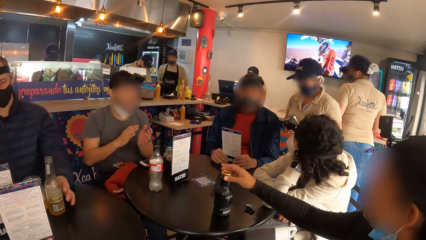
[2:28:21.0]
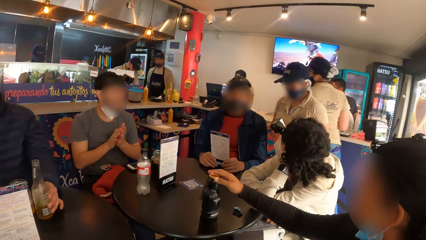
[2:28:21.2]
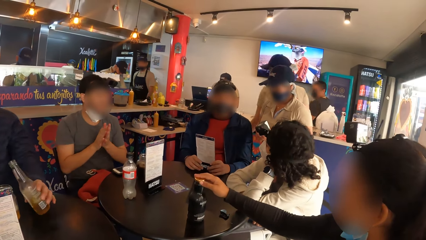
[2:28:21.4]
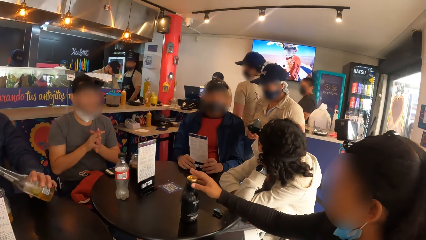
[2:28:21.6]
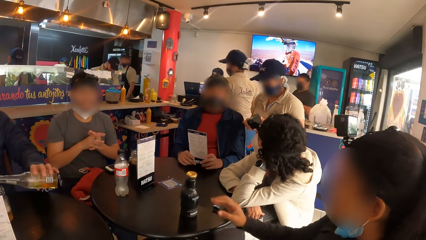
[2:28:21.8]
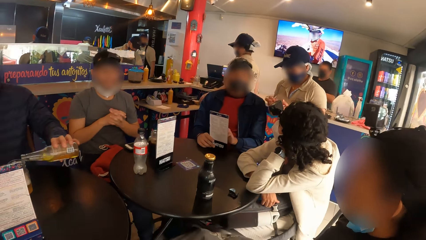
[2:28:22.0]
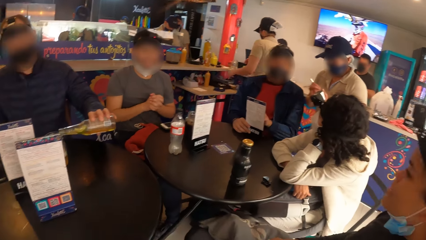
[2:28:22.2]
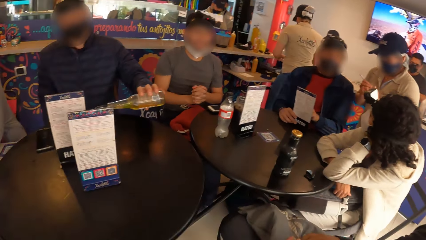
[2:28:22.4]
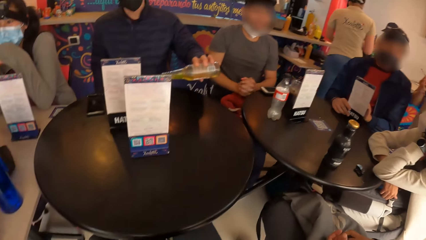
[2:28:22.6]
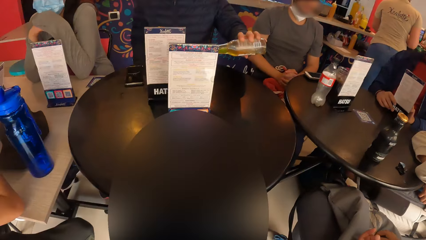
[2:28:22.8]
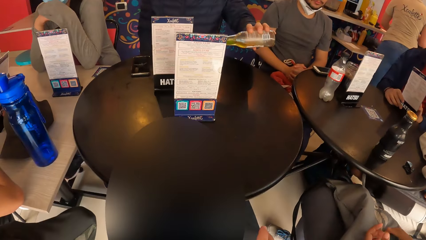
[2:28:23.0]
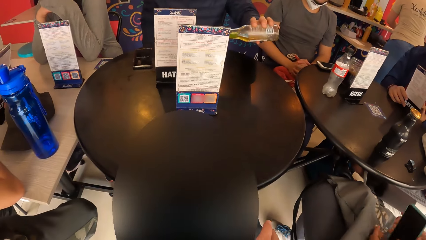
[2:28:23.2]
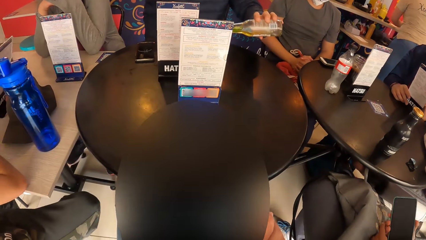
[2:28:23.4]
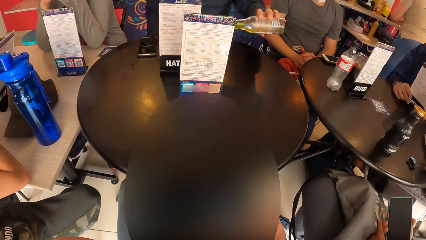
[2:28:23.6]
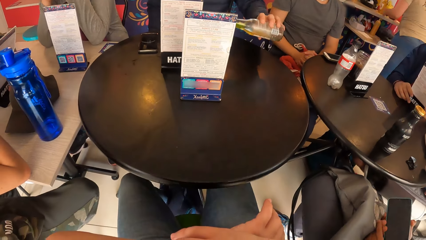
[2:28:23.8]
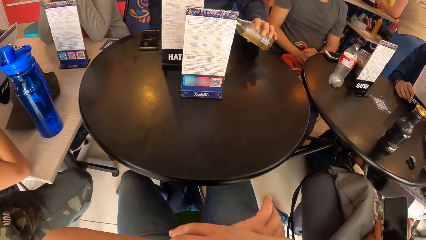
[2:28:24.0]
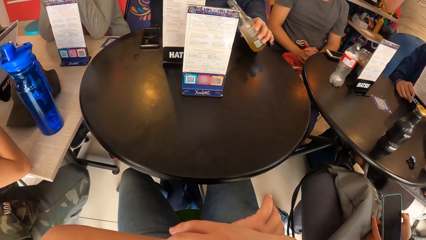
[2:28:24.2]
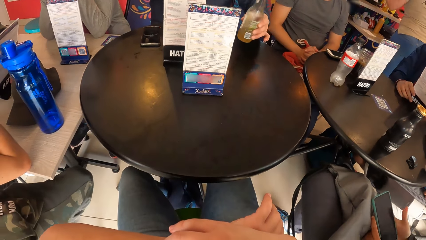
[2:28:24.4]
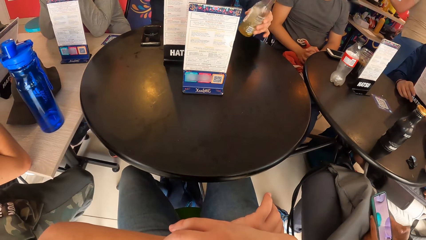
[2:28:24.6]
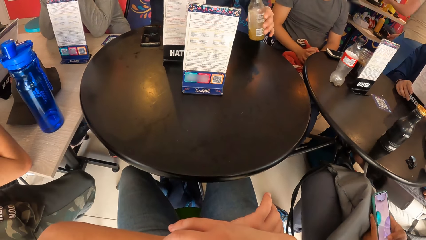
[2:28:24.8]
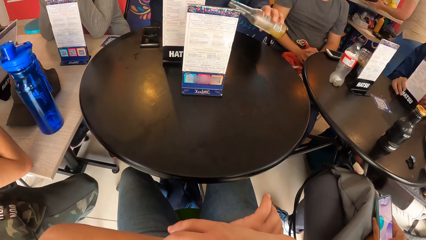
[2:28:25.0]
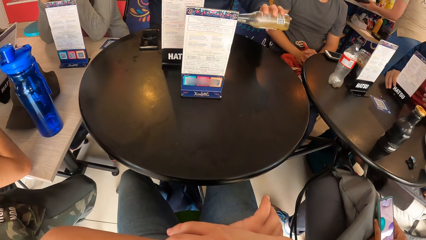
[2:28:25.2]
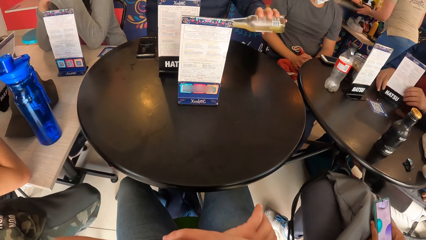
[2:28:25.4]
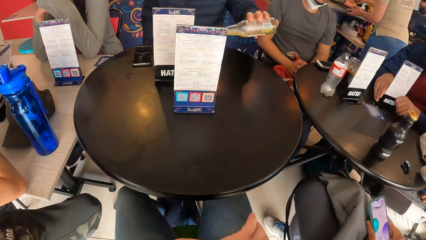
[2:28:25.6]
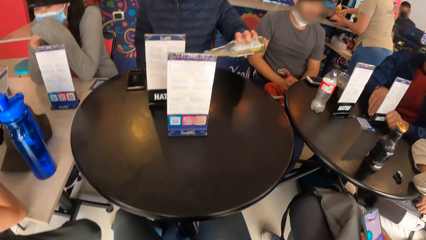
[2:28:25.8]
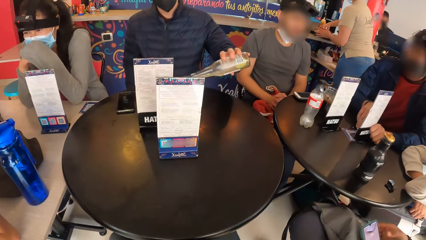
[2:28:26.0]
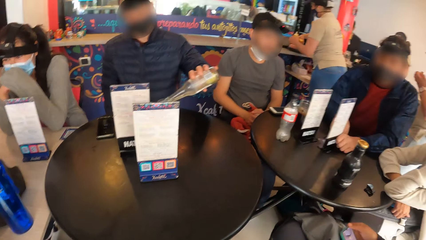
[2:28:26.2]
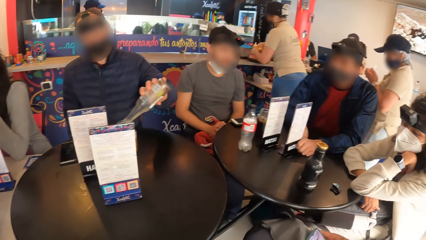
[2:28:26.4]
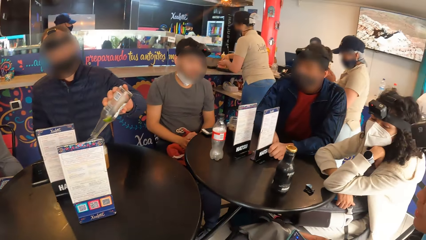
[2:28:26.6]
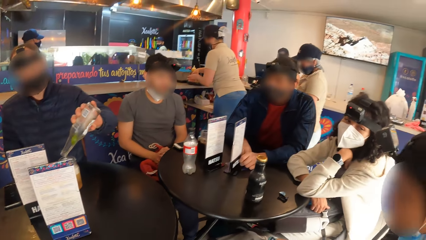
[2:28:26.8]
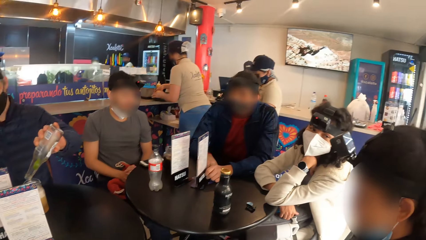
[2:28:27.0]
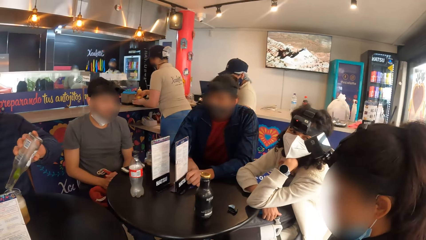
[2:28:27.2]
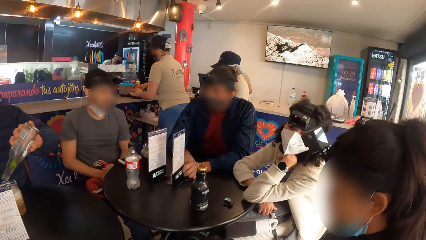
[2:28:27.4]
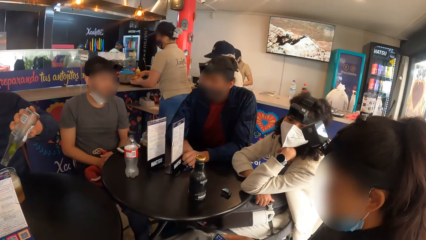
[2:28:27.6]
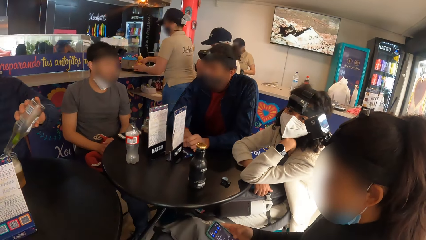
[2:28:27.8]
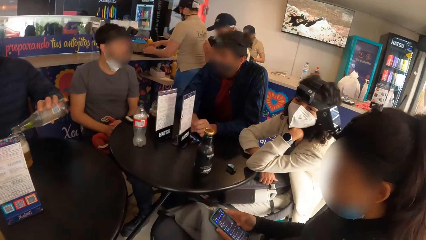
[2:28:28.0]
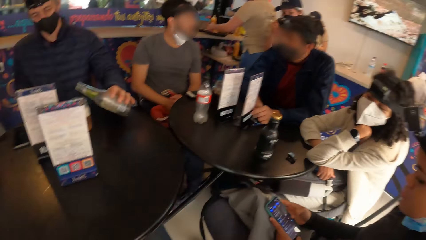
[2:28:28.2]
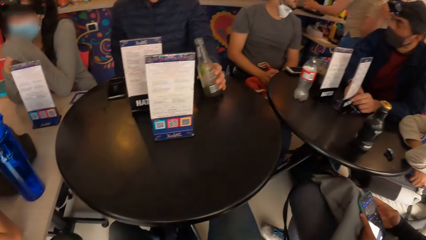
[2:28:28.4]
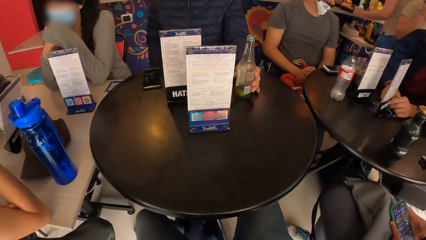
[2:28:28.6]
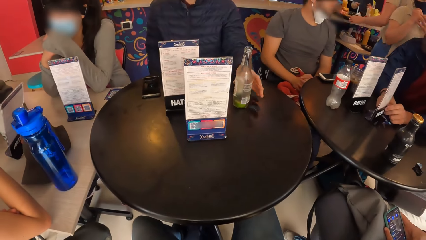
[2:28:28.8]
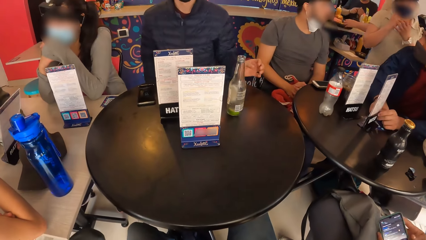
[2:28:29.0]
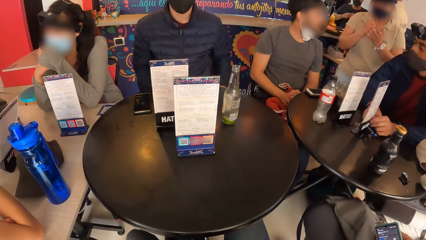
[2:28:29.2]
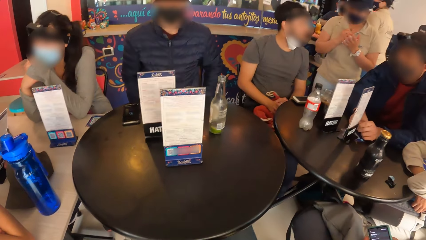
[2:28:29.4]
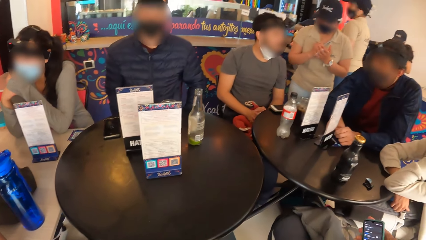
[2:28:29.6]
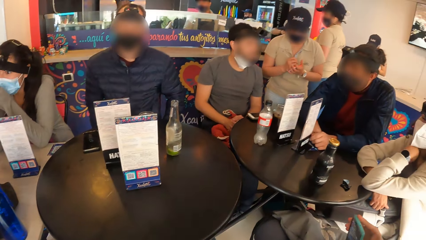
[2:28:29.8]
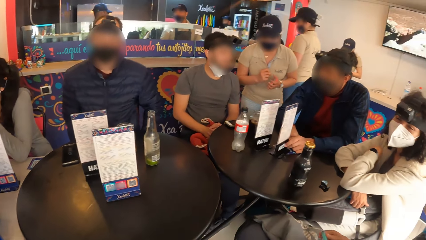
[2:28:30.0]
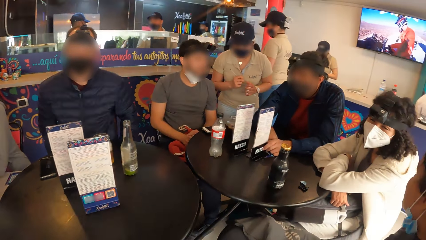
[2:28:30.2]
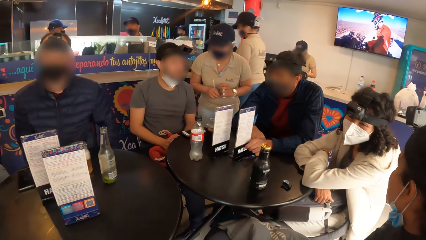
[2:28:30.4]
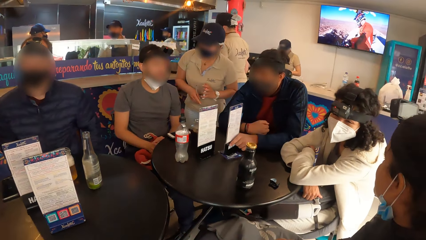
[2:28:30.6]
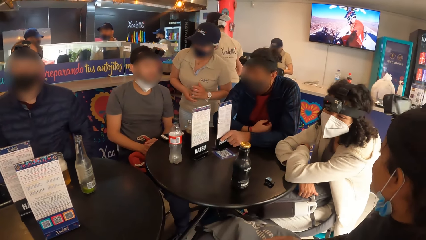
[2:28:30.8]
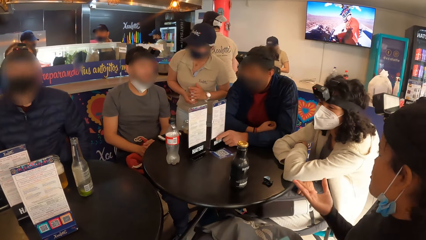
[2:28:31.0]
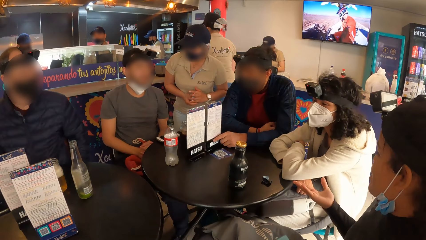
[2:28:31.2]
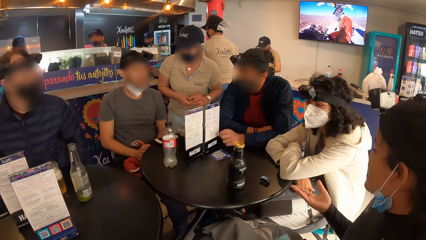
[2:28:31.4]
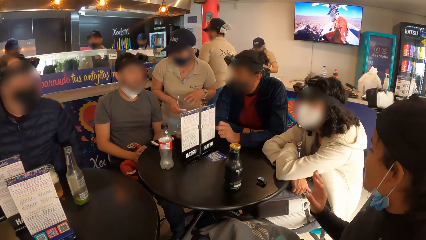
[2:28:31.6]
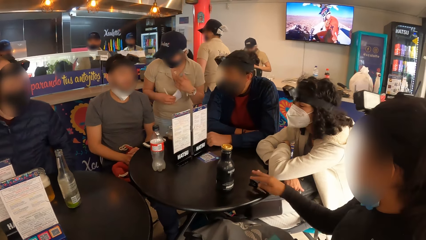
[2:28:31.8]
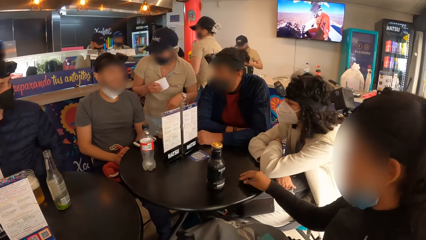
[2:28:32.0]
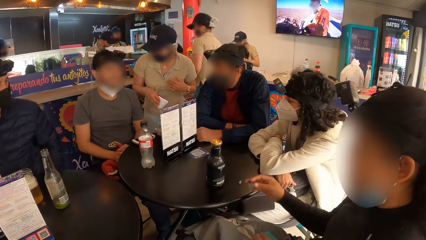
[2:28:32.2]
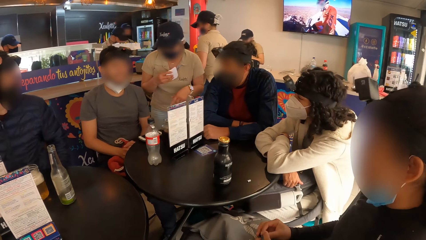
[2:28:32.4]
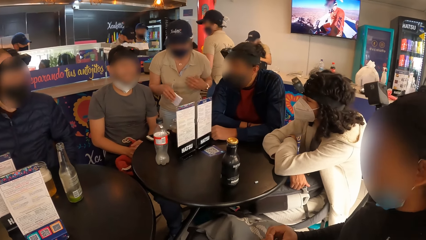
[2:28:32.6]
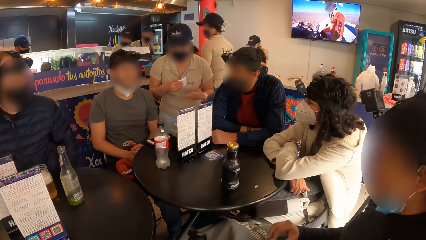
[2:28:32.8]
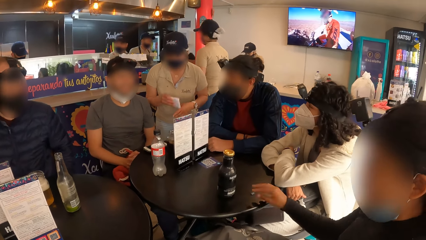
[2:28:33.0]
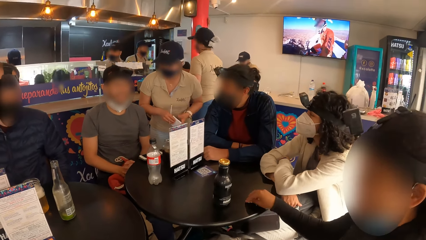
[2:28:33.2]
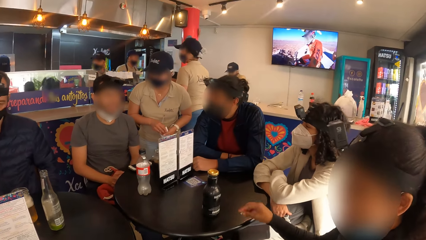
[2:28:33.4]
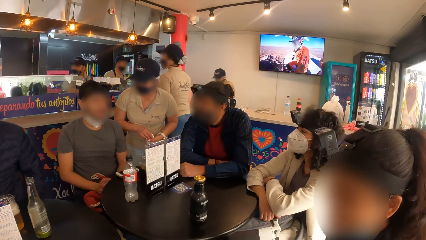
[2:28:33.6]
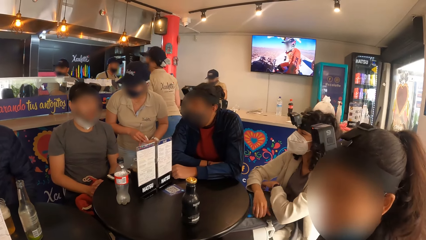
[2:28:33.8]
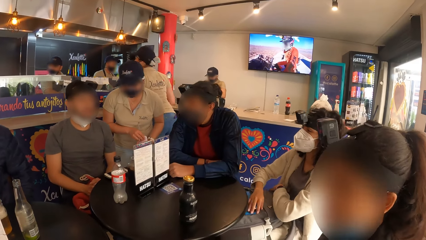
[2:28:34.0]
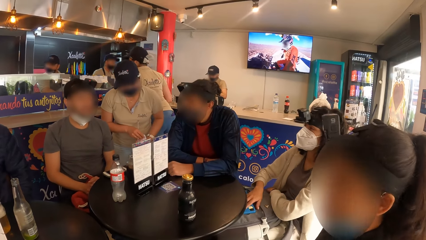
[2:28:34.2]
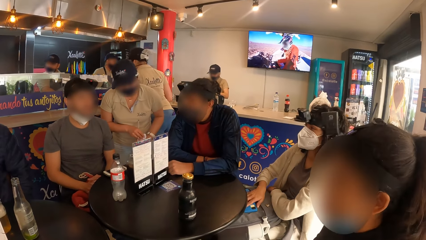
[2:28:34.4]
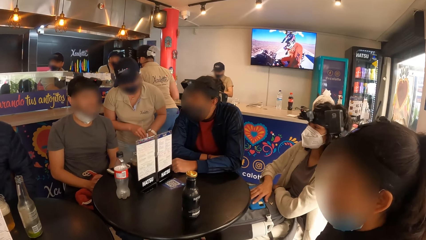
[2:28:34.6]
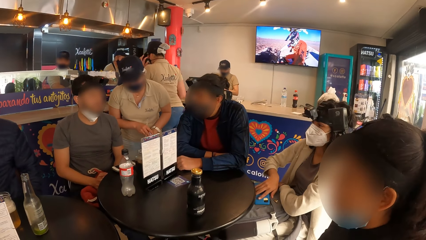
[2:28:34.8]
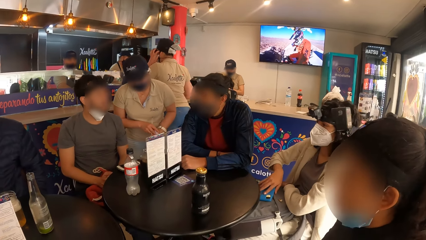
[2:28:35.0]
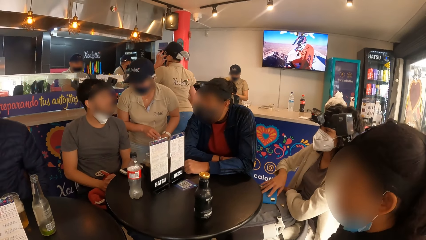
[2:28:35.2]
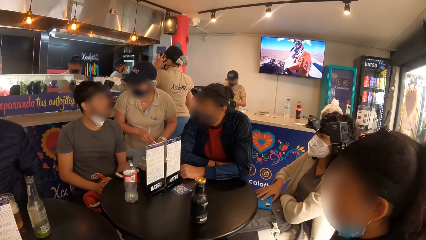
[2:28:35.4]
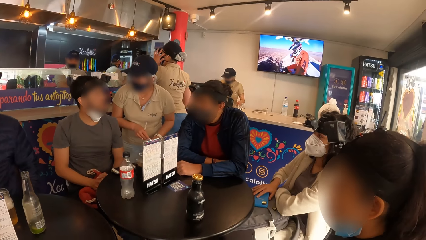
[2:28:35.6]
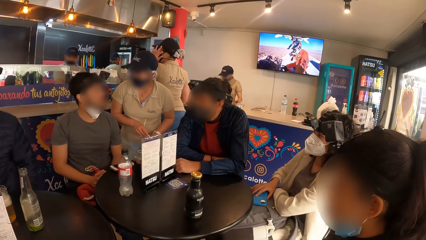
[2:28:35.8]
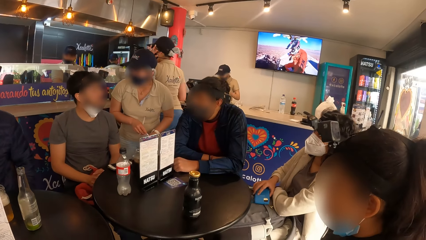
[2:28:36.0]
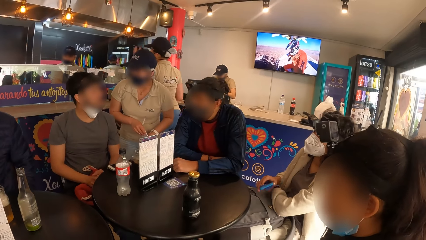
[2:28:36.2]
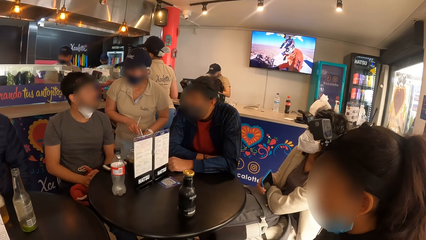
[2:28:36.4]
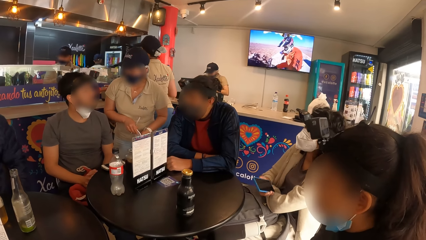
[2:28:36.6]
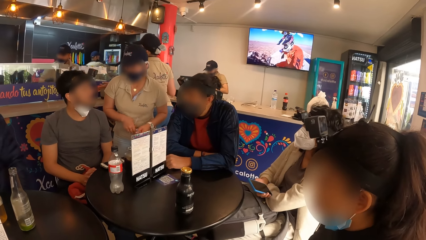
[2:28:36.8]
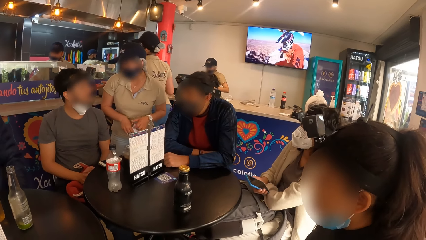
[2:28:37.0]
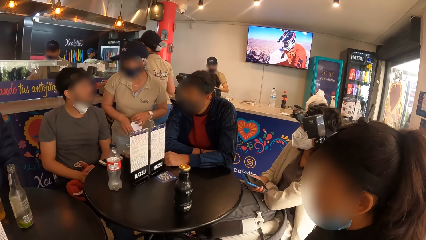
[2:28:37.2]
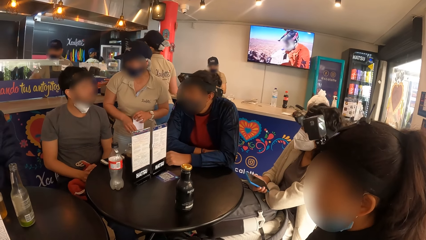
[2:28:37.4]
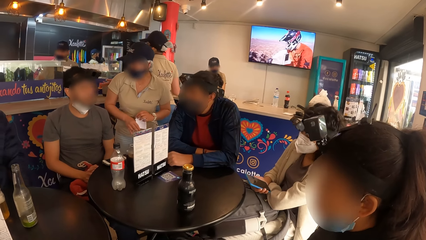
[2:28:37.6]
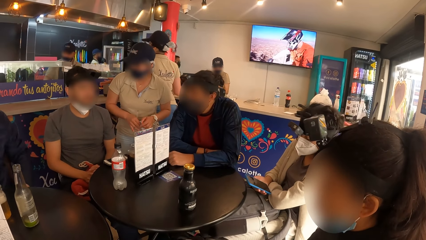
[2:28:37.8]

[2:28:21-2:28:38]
The man picks up a bottle from the table with his left hand and pours drink from the bottle in his left hand into the cup on the table. The woman holds a phone with both hands. The camera wearer holds his left wrist with his right hand. The woman operates the phone with both hands. The man places the bottle in his left hand on the table. Another man moves a table top menu with his left hand. The waiter converses with a third man. The woman picks up a nylon from the table with her right hand. She does it again. Another woman picks up a phone from the top of a bag on her legs with her right hand.
